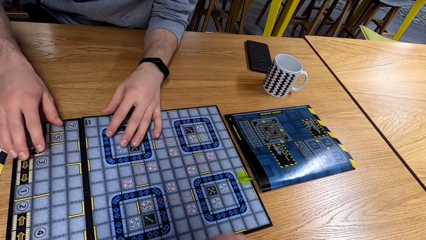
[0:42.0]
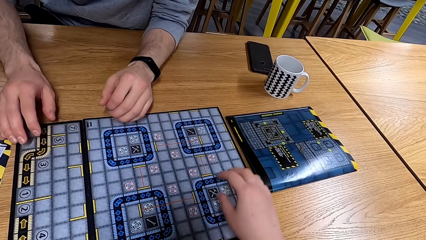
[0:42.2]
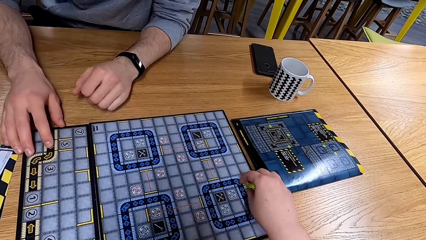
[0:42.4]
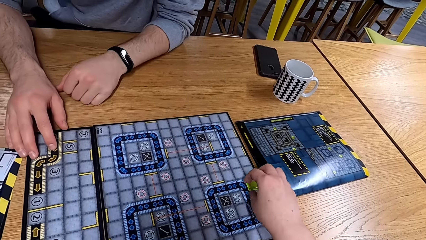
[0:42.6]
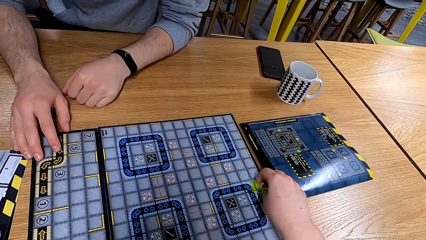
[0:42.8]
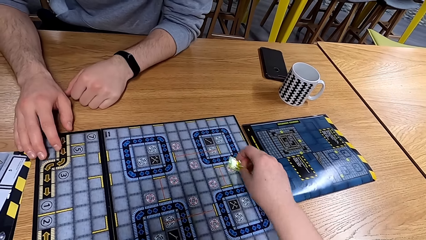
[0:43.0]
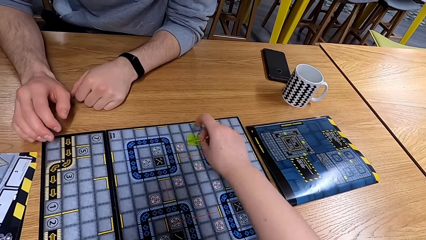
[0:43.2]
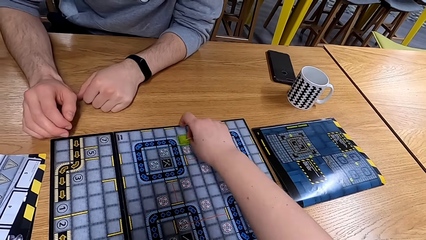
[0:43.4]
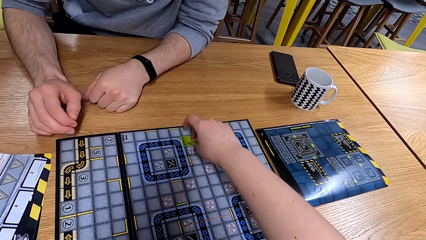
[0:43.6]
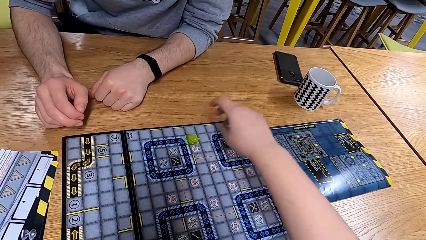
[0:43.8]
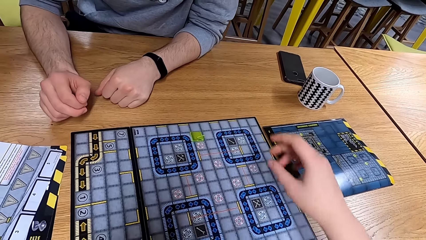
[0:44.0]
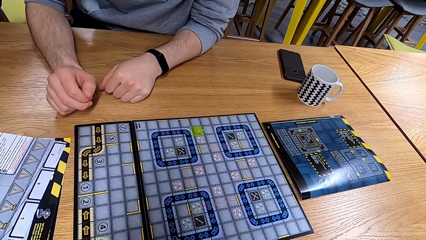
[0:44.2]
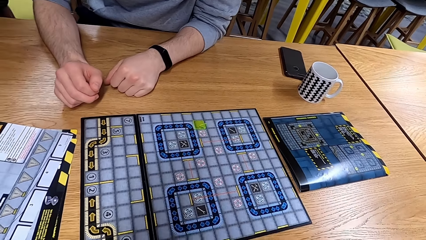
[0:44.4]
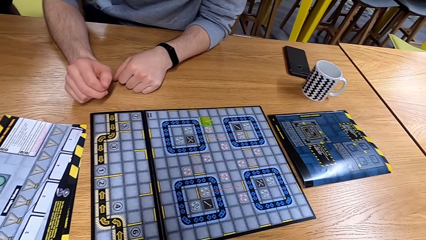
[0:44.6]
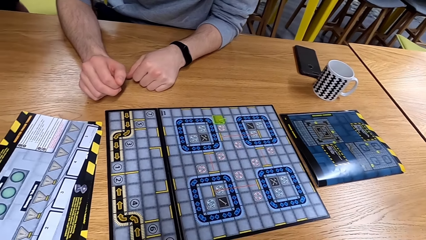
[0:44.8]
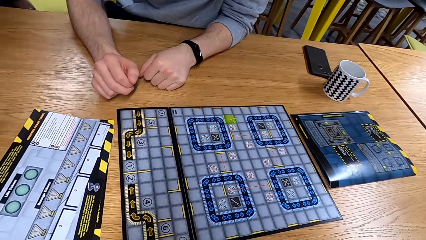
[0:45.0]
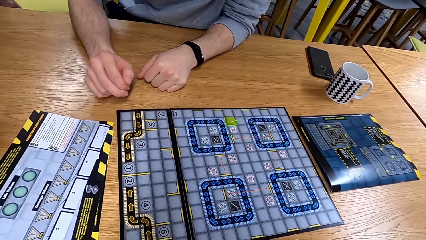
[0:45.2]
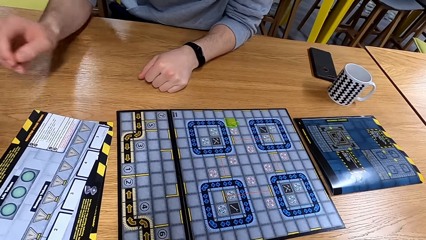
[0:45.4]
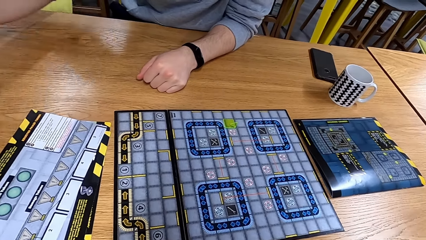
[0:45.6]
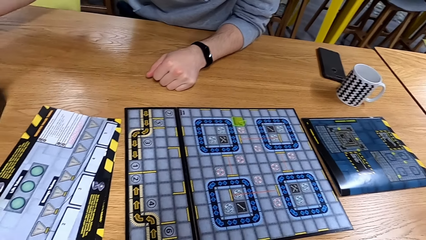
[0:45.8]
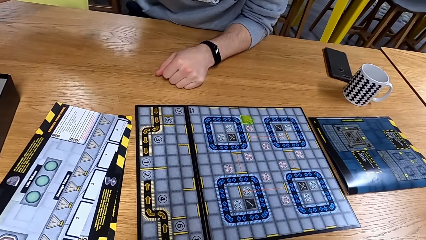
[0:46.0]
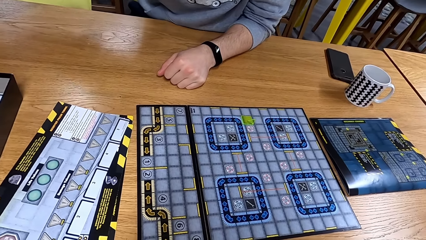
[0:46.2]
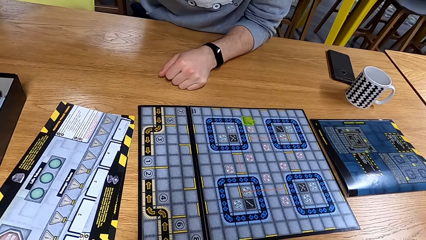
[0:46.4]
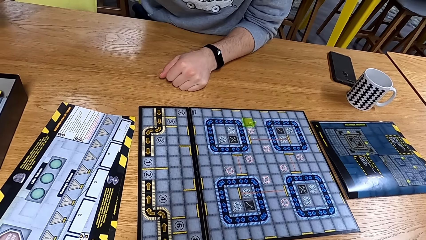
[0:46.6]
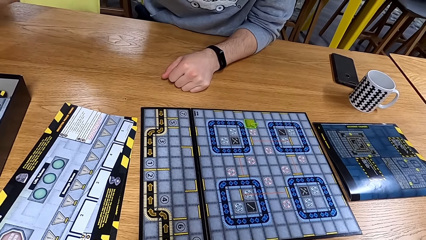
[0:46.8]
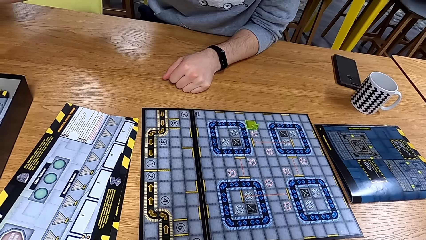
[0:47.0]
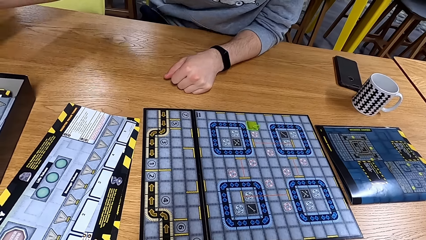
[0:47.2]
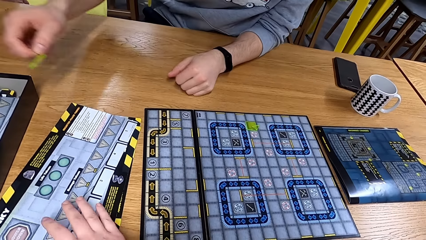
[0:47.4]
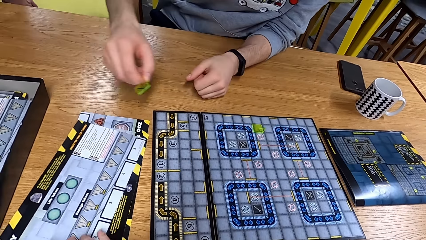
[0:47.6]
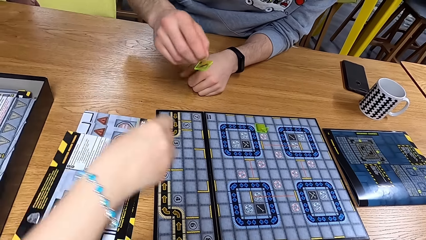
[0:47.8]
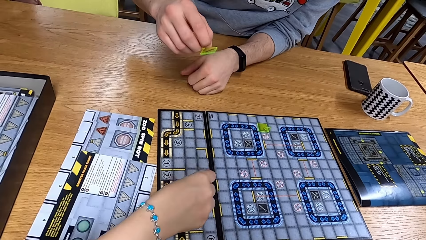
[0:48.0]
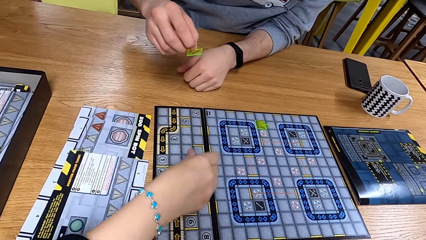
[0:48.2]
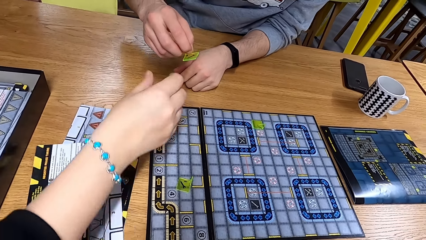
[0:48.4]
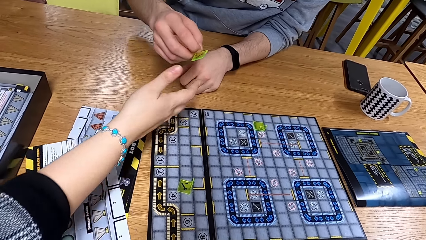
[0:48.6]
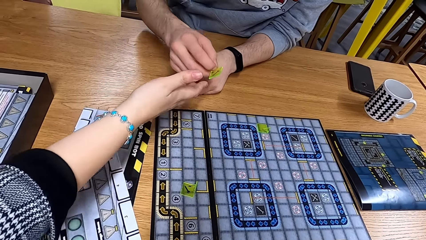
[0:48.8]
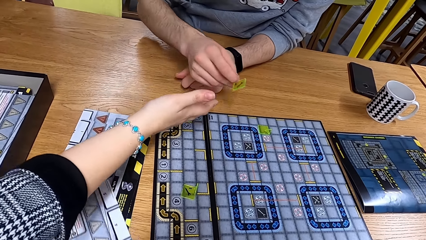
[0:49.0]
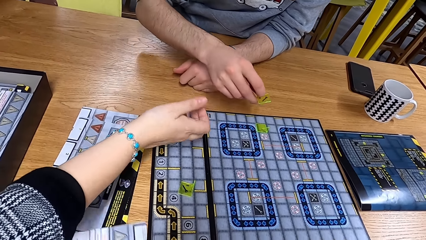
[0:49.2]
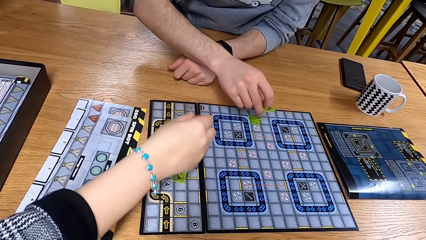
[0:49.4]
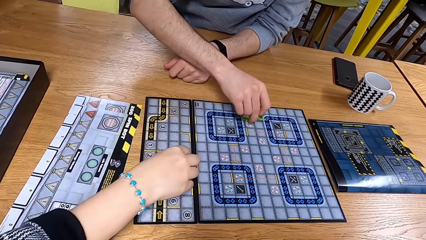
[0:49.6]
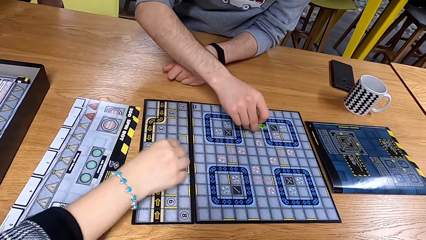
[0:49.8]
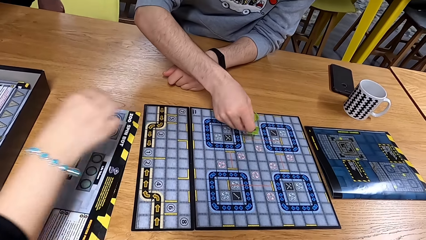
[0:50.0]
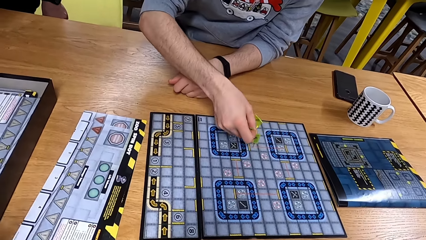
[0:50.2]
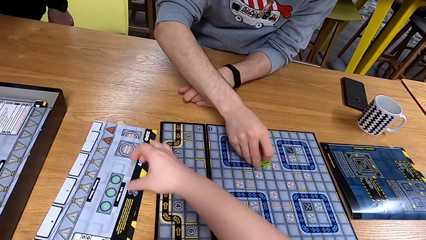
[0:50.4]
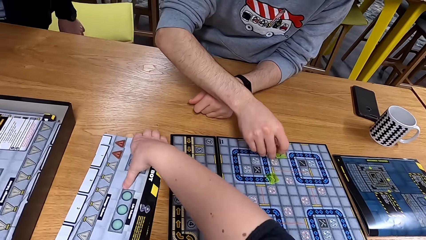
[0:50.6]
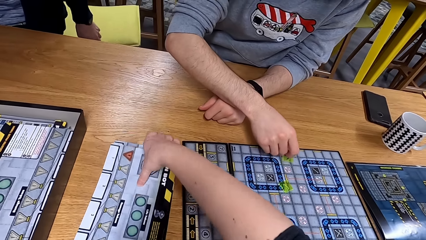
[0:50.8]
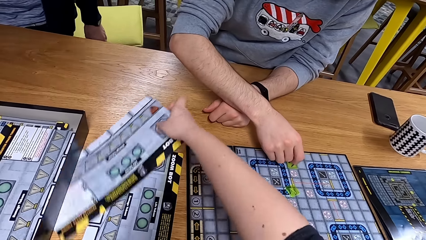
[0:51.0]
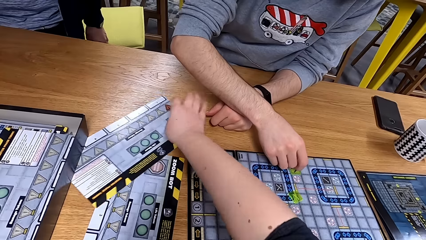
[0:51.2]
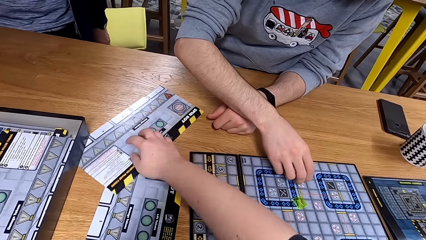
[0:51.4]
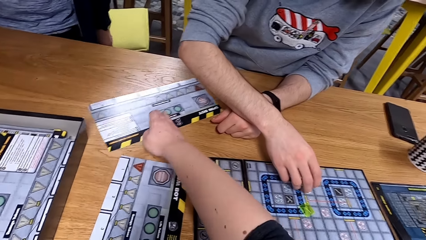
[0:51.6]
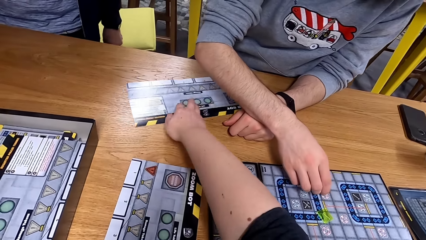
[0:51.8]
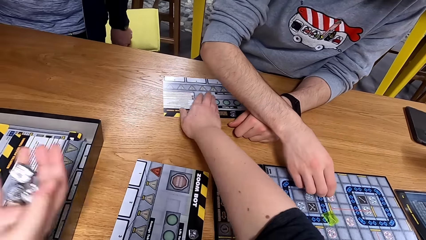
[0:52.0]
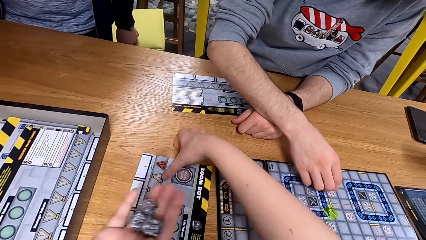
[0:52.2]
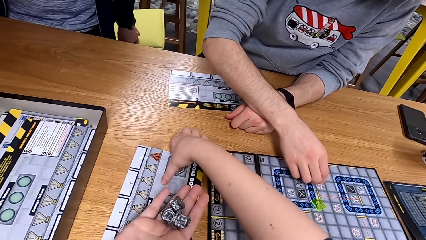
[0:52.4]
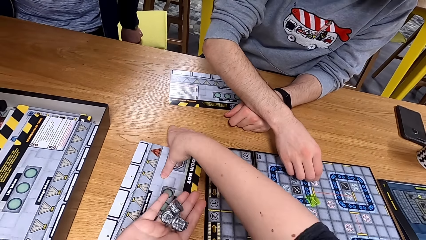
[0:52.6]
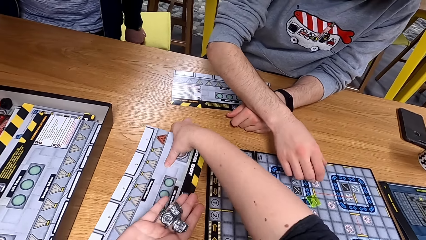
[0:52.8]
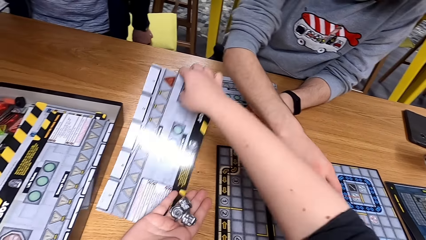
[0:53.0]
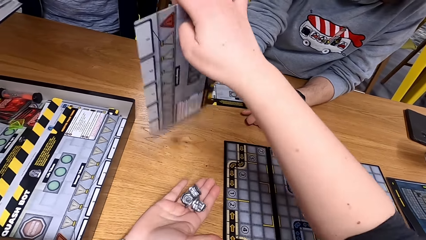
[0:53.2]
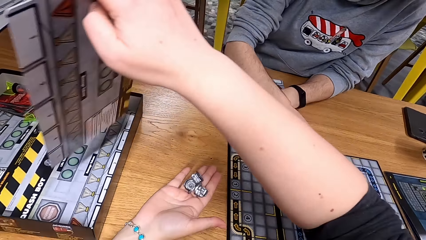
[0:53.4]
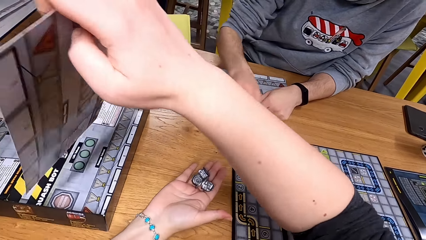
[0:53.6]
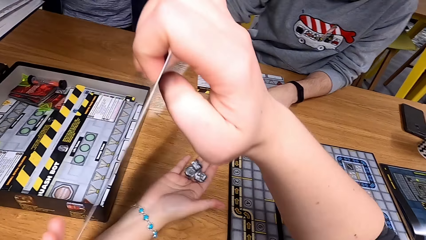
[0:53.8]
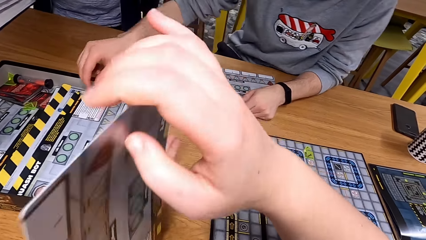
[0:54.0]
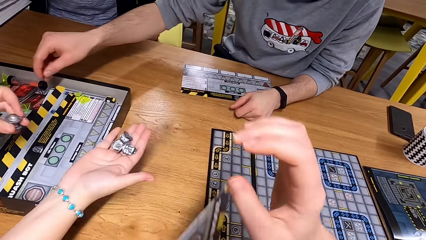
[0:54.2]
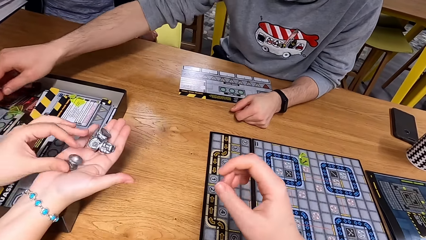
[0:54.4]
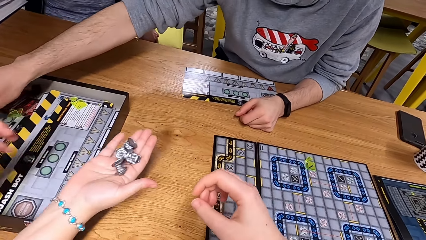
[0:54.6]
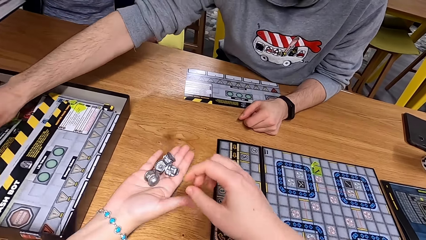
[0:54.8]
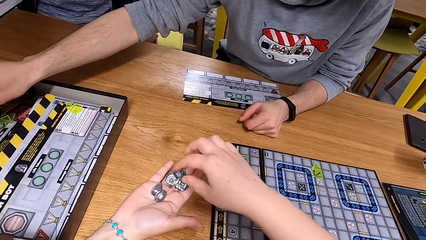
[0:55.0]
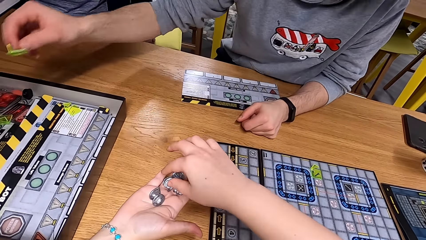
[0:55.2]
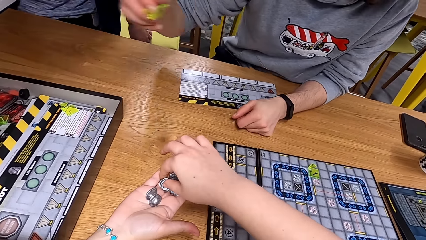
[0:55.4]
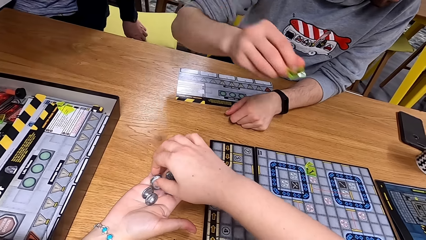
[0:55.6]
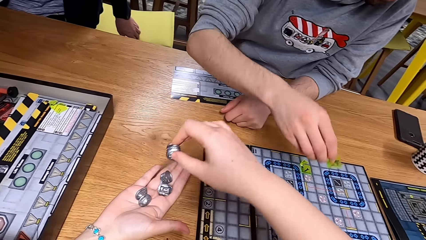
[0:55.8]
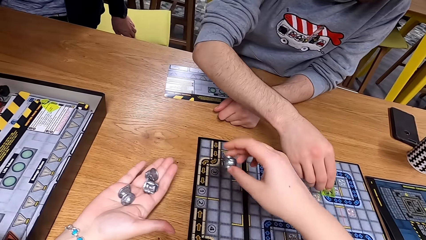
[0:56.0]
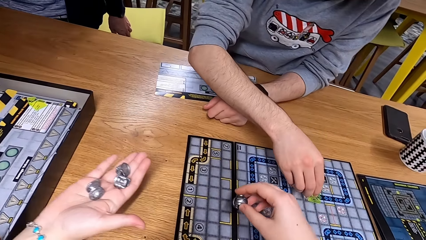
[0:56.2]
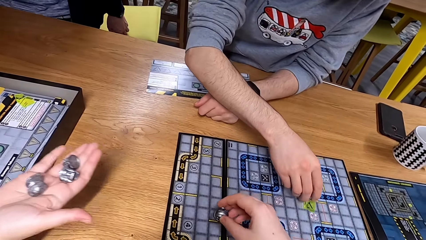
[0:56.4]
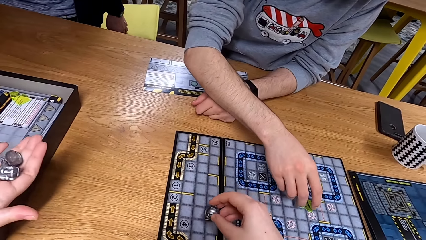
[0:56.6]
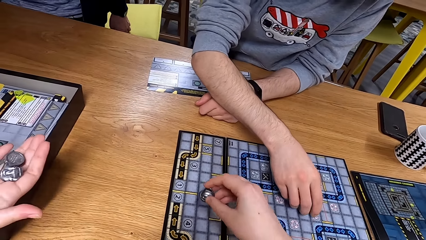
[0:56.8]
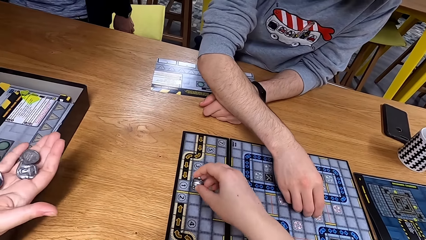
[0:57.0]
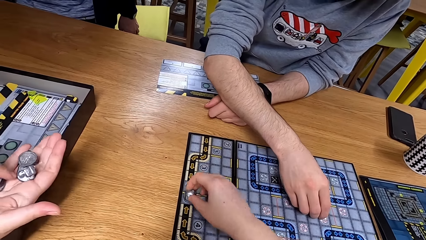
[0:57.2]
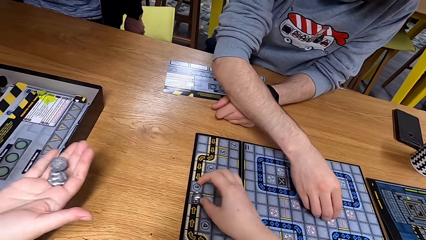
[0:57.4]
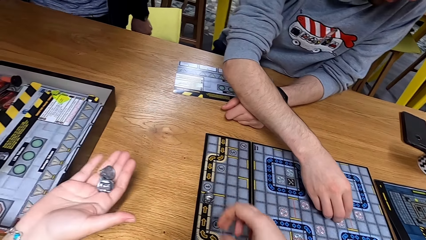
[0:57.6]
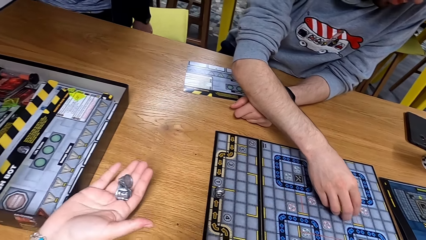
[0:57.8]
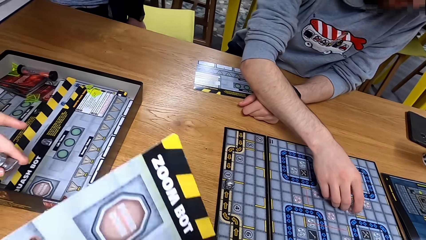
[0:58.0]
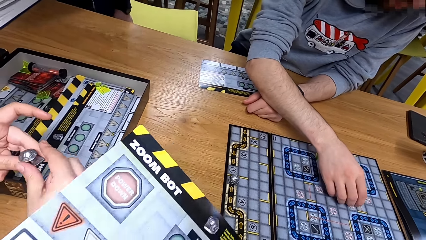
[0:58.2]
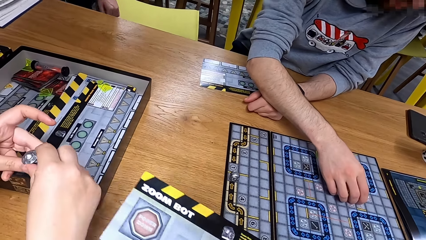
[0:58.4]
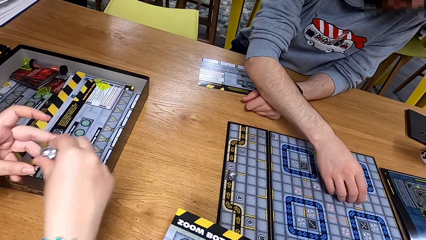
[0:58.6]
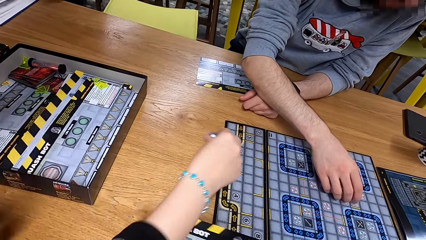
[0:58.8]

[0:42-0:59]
The camera wearer arranges the robo rally robots. They move something. A man arranges the robo rally robots. The camera wearer picks up a cardboard. They arrange the boards. They give the other cardboard to the man. They arrange the robo rally robots.
